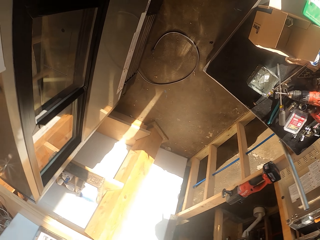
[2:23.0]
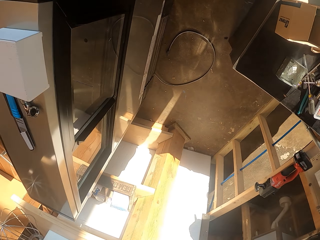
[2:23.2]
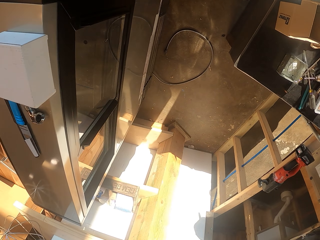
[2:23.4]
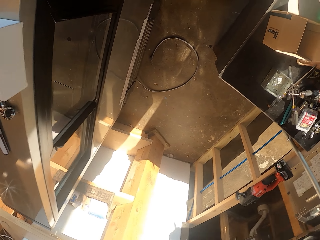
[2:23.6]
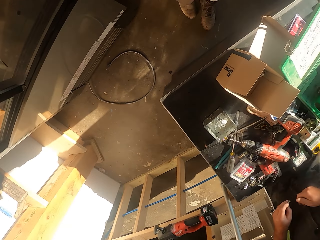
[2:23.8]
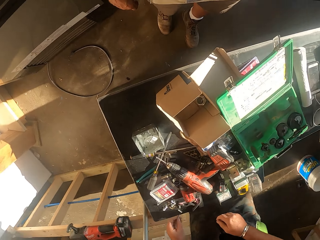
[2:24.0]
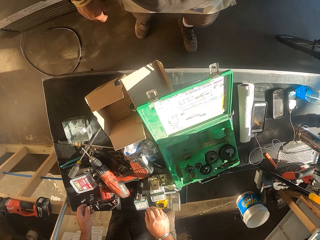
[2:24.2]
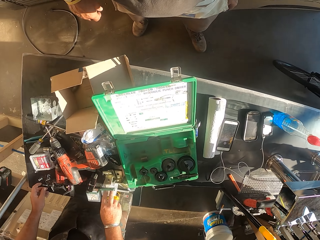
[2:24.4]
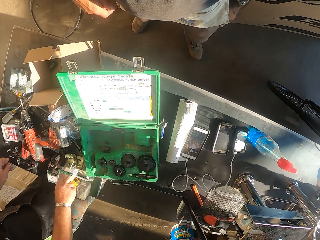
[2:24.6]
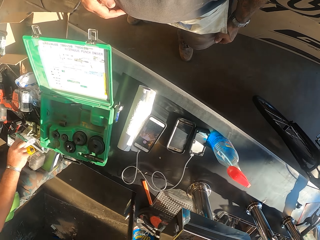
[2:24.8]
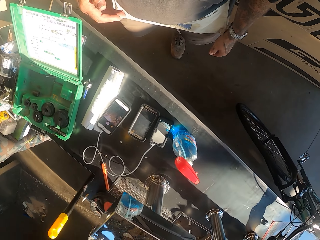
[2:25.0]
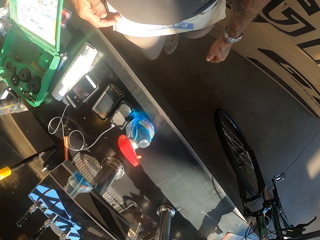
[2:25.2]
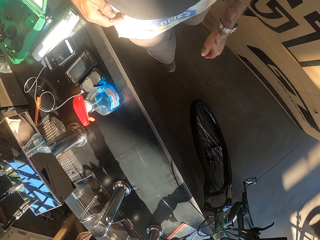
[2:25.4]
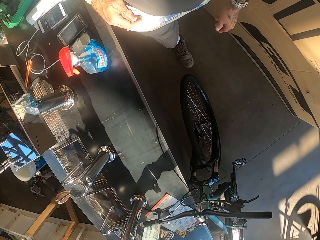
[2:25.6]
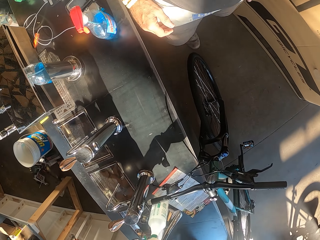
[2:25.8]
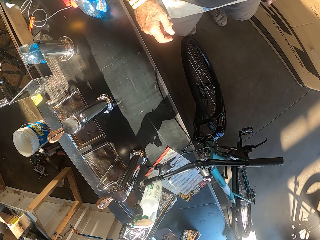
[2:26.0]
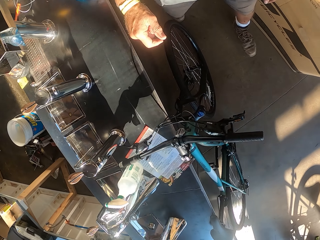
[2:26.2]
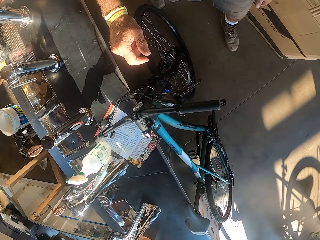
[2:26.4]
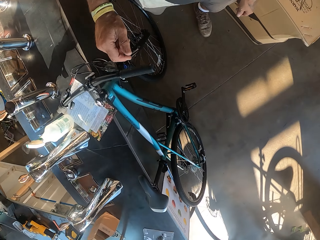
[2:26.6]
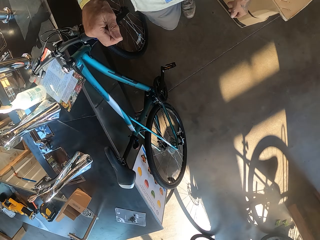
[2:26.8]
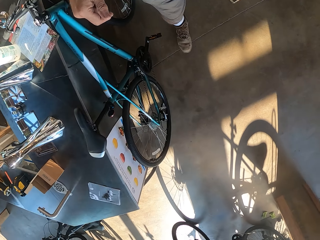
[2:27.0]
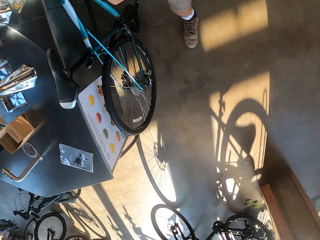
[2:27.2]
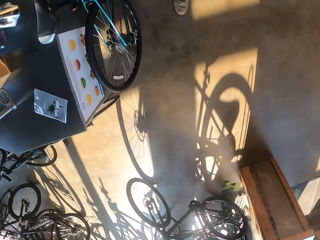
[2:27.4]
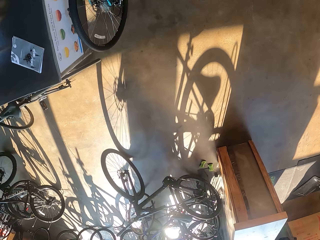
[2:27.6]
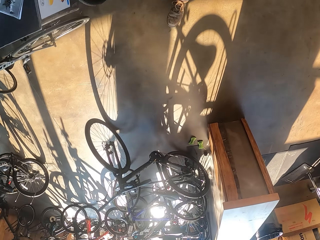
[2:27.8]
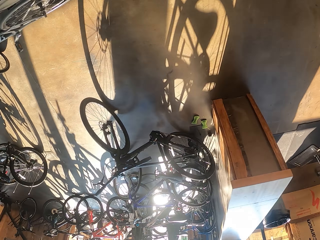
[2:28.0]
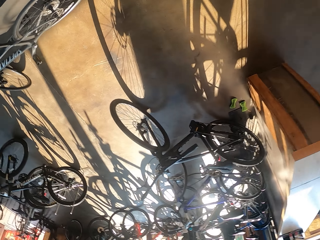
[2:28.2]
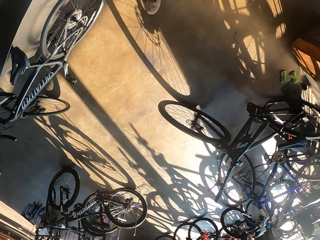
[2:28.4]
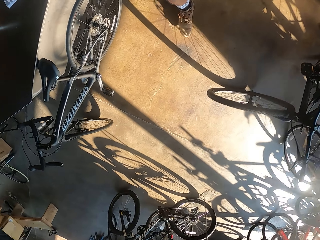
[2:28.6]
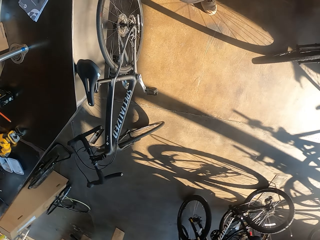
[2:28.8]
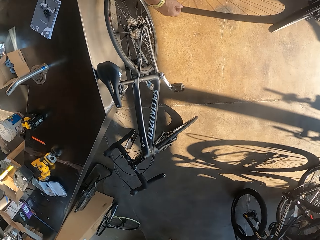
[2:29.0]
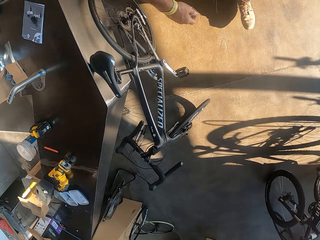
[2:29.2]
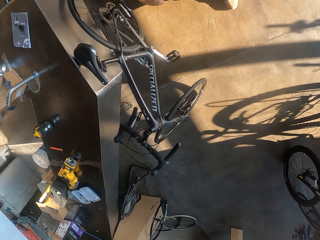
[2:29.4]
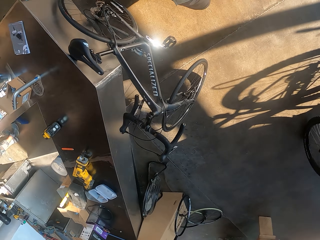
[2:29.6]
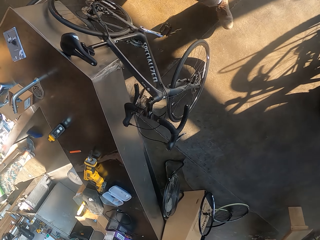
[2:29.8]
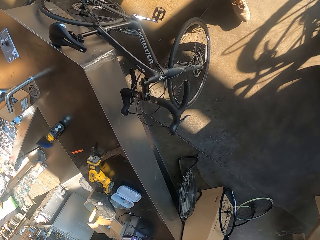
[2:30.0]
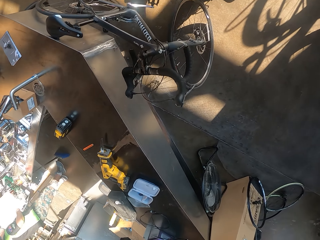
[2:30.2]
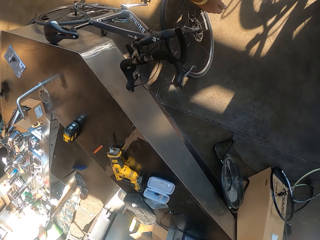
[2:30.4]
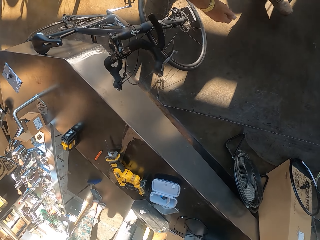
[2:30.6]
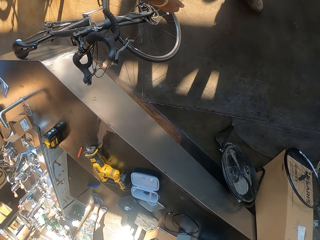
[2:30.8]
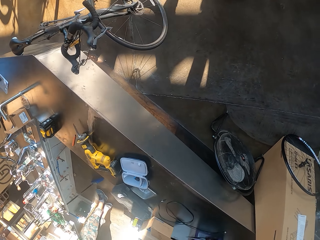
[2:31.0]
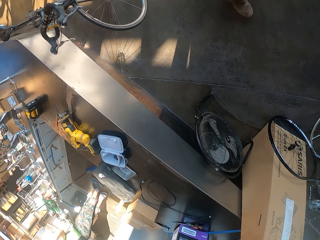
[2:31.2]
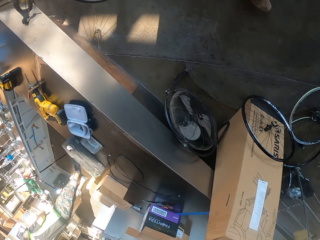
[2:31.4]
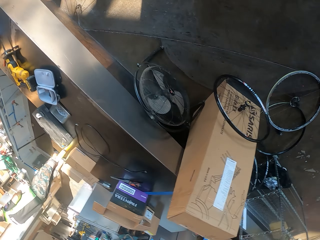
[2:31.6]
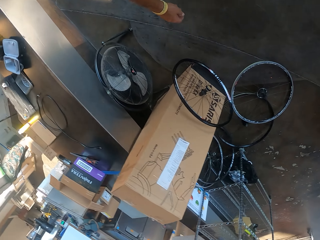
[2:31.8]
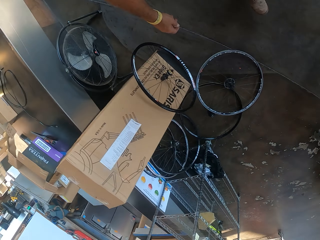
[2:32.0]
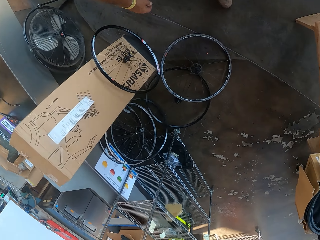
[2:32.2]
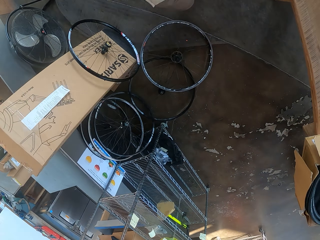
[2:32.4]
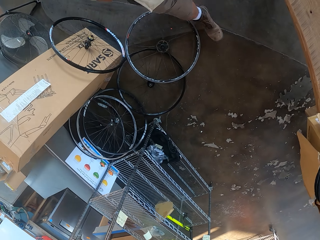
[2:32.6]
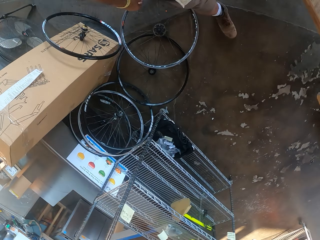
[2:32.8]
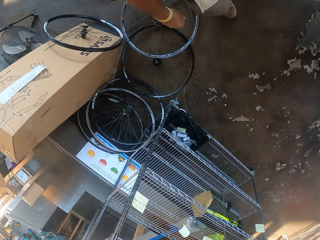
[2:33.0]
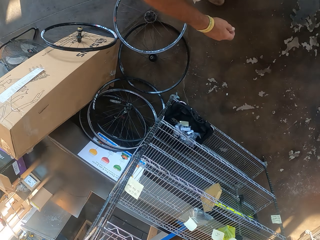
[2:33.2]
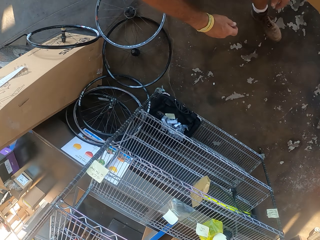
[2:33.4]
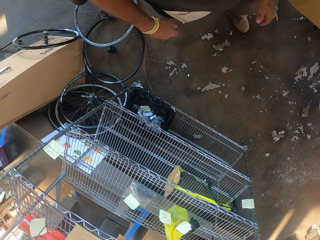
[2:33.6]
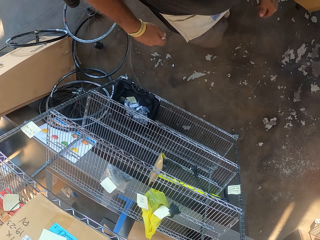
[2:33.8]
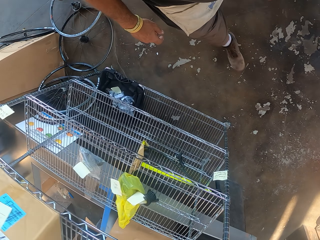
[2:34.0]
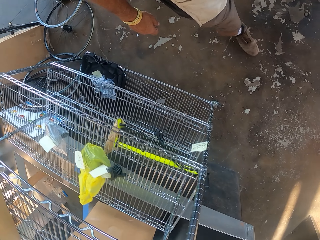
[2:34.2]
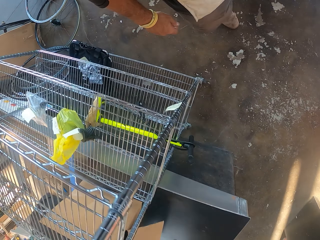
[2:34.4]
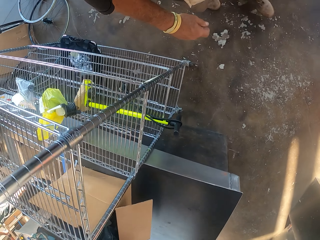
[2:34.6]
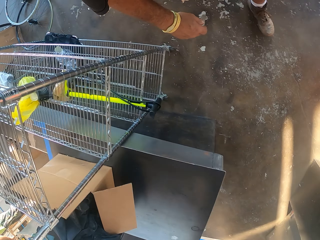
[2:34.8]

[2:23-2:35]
The camera wearer walks in the workshop.

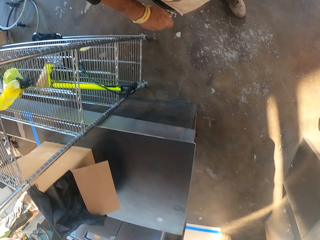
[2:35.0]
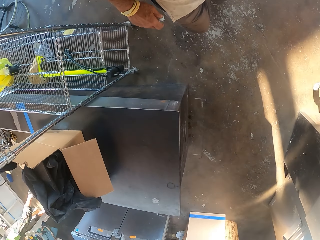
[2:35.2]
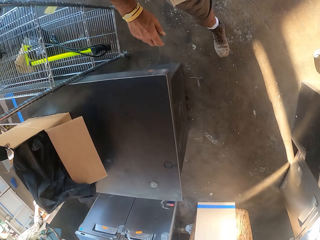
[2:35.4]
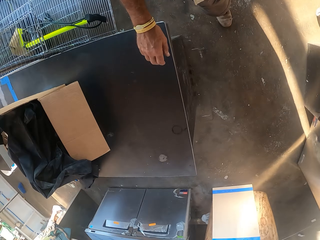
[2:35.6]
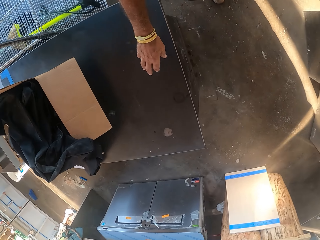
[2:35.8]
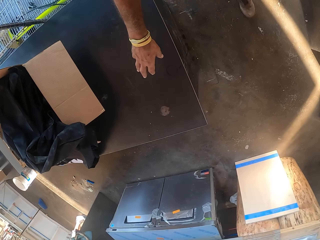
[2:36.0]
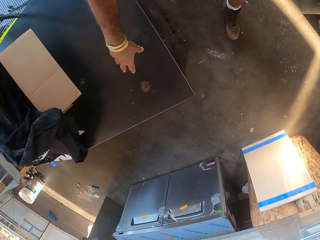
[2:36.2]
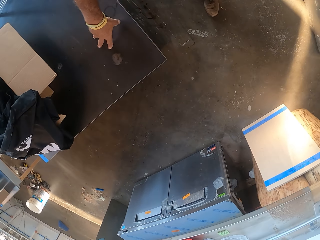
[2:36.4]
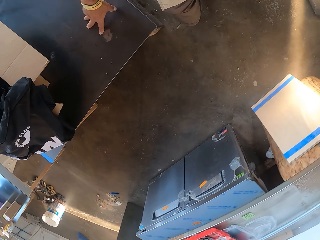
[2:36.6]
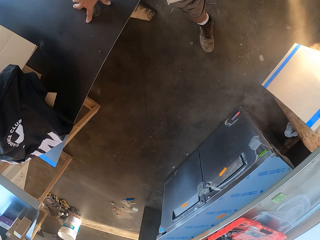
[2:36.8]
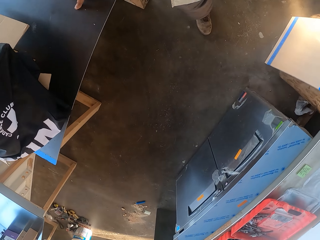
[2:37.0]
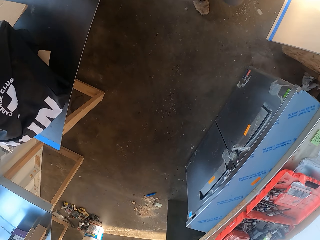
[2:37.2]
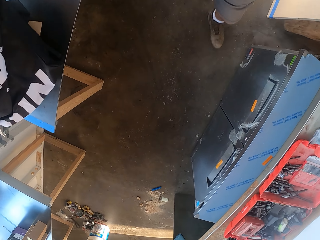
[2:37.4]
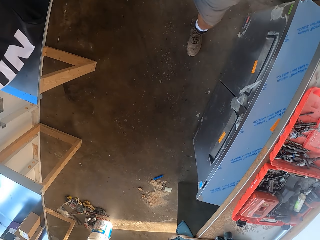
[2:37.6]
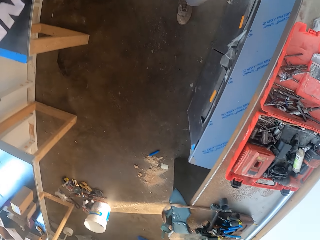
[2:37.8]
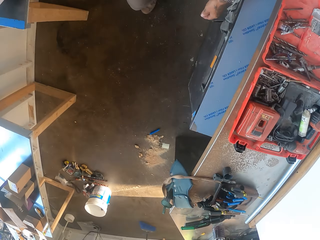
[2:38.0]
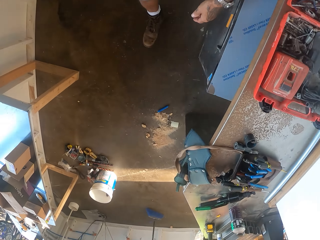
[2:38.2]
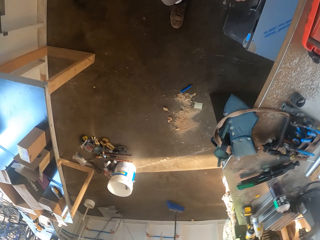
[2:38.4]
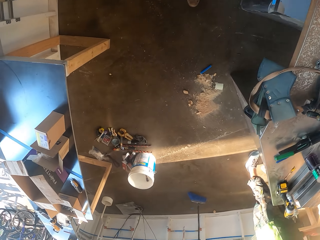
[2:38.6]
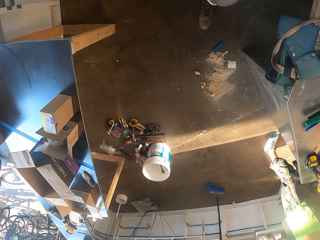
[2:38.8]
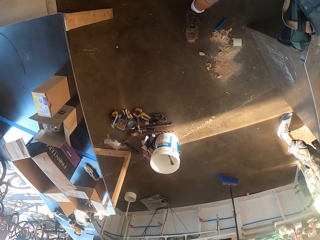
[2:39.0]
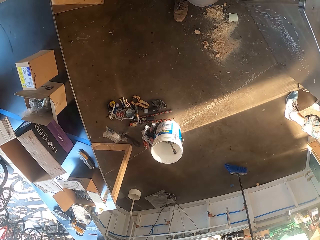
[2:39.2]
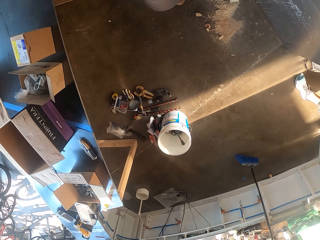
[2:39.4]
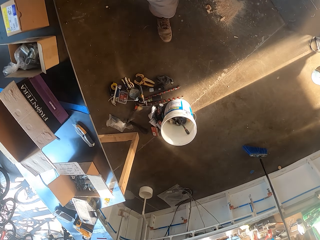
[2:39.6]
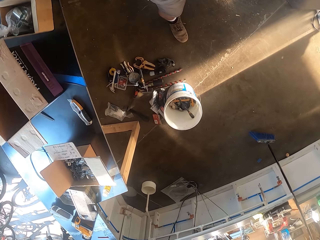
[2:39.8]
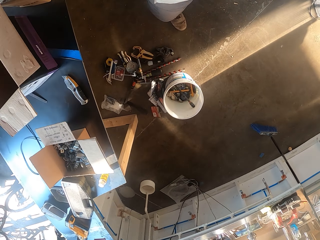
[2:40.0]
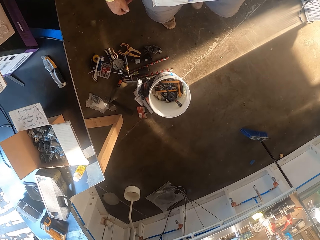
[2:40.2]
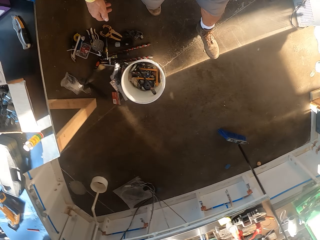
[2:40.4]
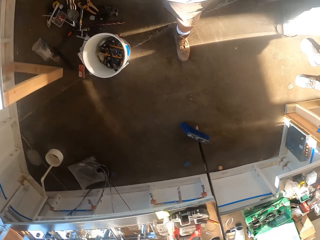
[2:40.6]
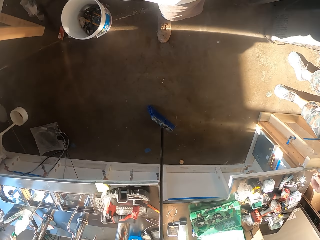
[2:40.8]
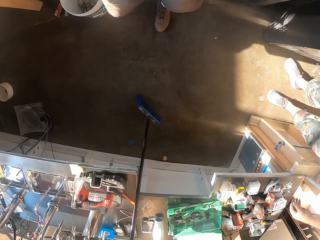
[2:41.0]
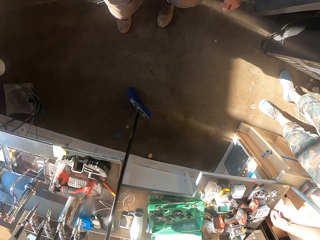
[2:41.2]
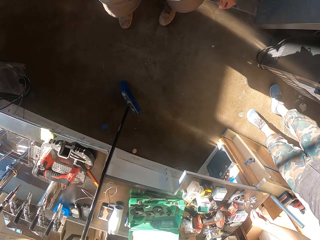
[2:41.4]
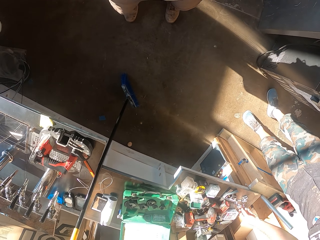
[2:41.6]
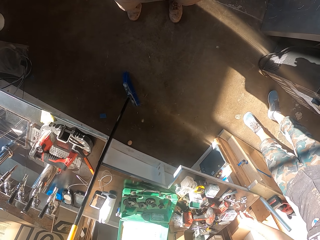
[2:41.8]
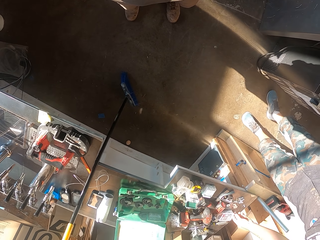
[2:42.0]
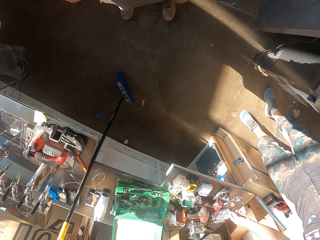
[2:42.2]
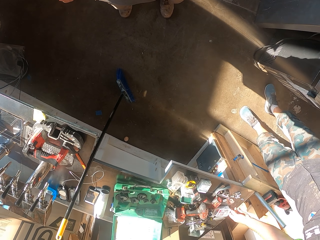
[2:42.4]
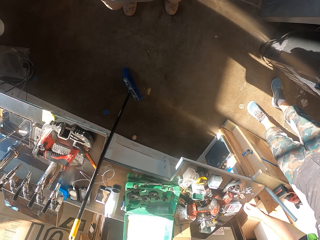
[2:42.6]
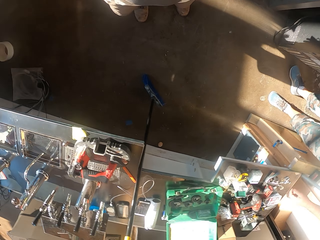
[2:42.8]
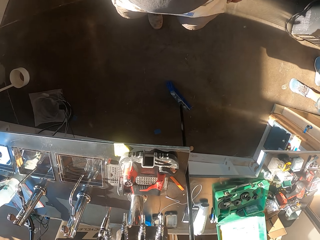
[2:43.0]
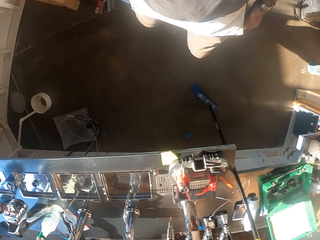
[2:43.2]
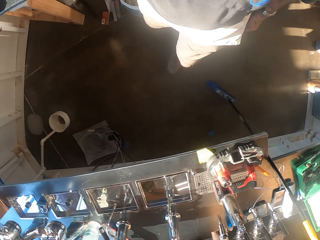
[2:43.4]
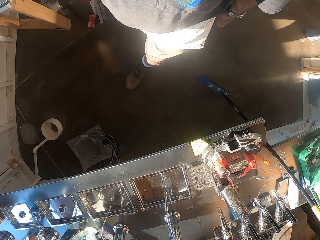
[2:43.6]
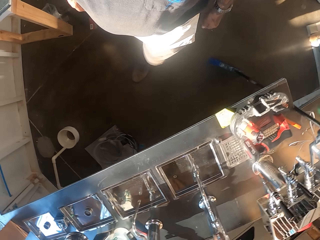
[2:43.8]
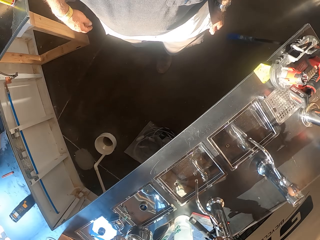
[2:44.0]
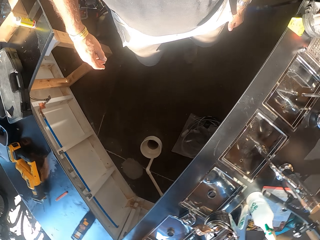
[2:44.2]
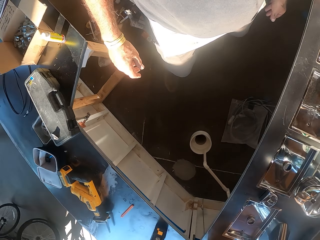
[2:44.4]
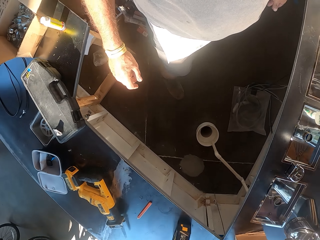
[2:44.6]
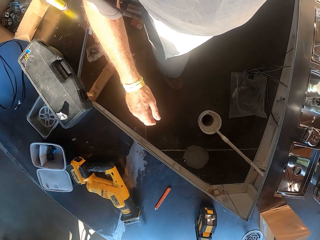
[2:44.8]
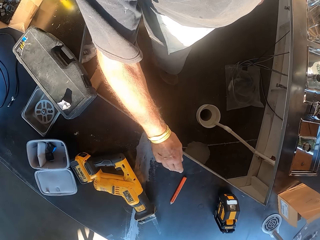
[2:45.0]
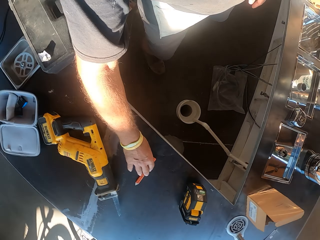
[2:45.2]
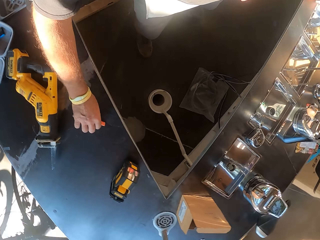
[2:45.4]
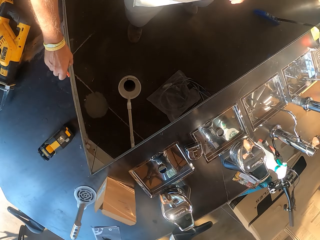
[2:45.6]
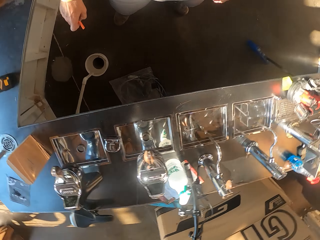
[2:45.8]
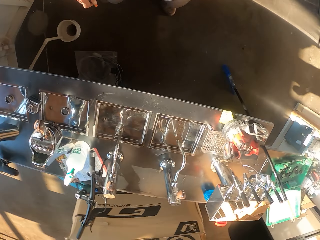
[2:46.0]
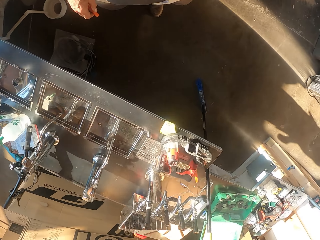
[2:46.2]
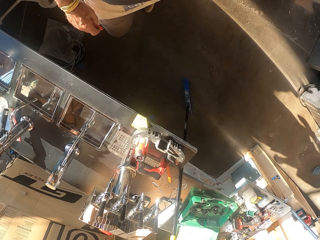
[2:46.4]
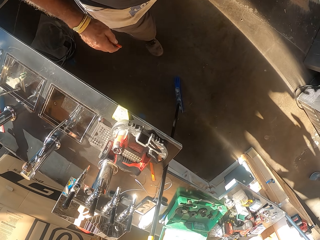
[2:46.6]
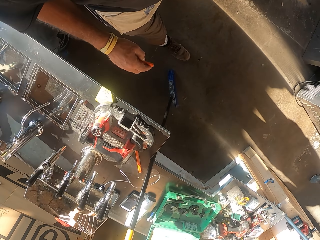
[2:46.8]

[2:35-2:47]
The camera wearer stands in the workshop. They walk in the workshop. They pick up a pen from the counter.
